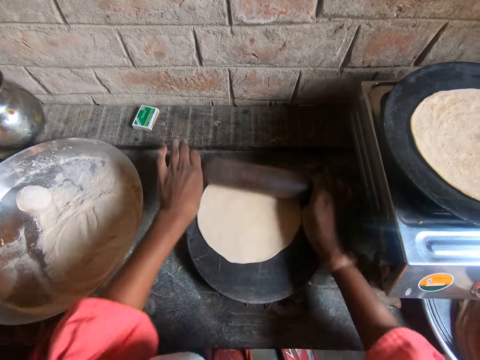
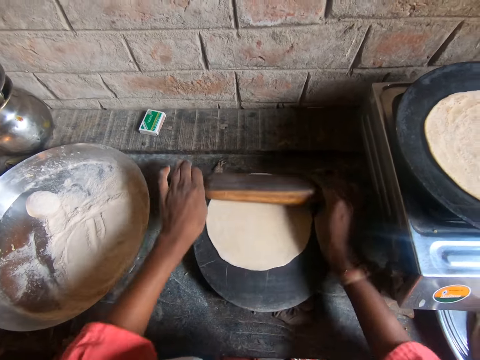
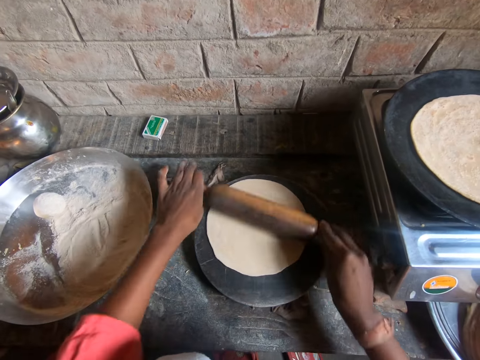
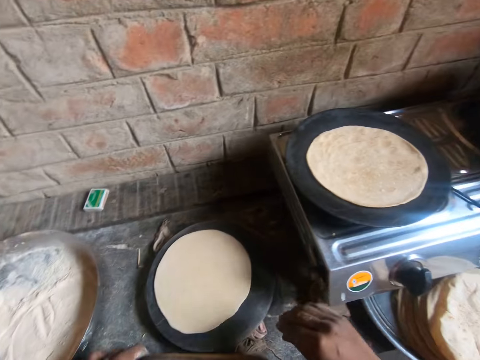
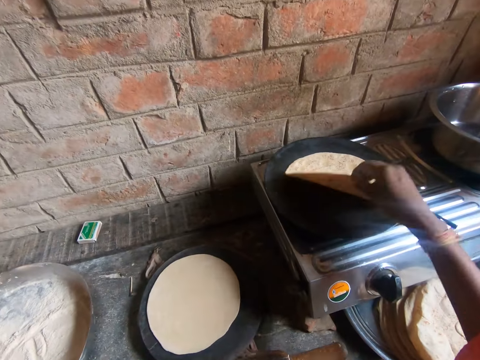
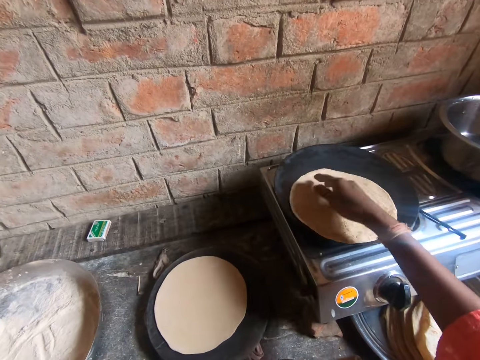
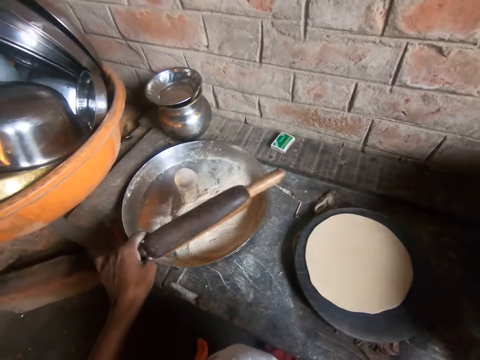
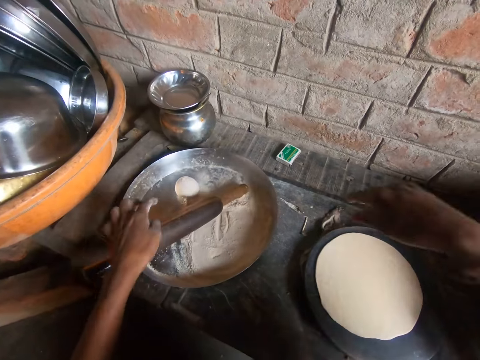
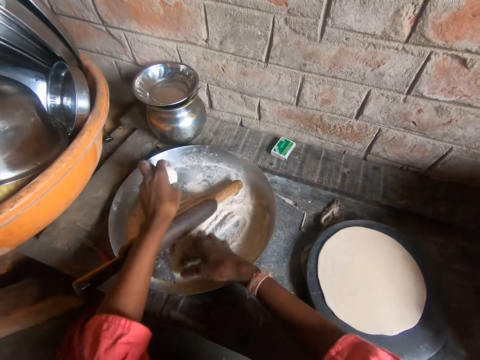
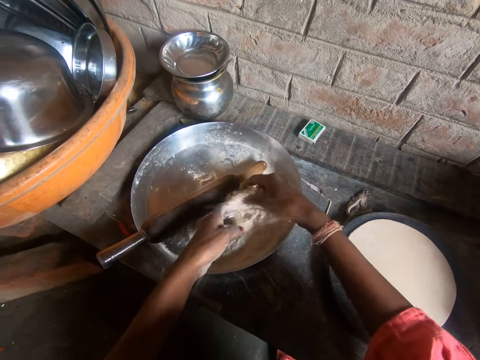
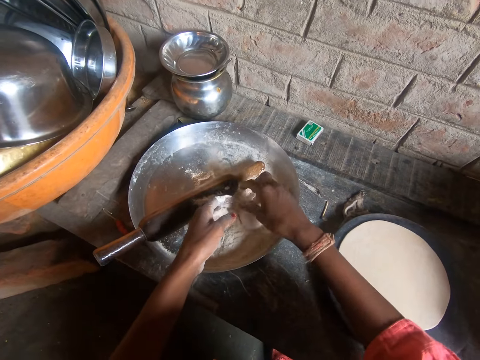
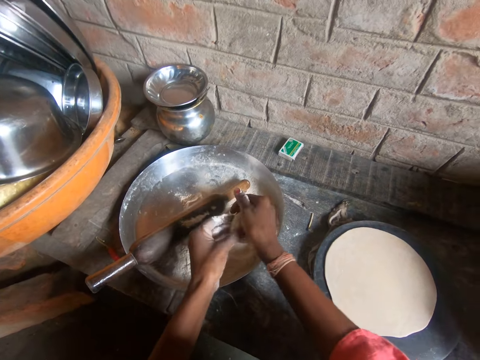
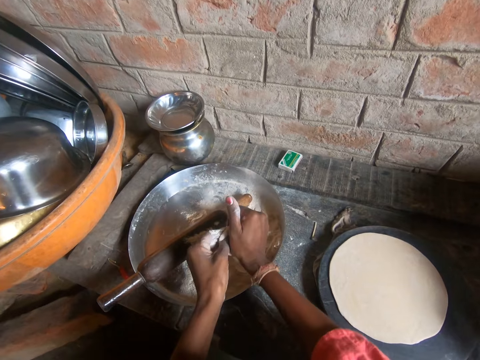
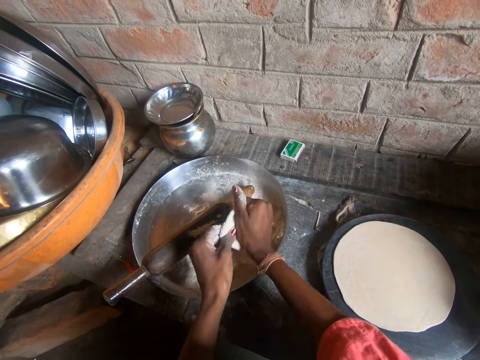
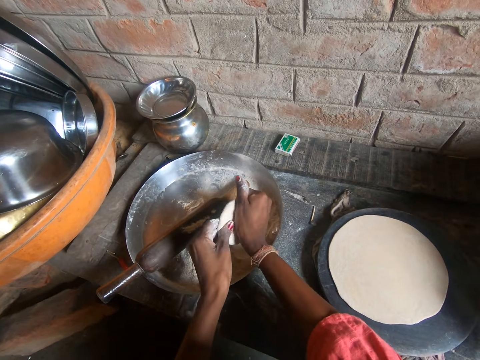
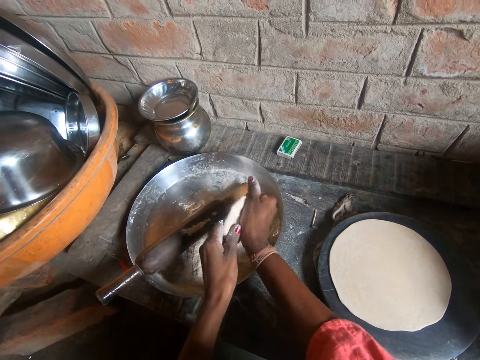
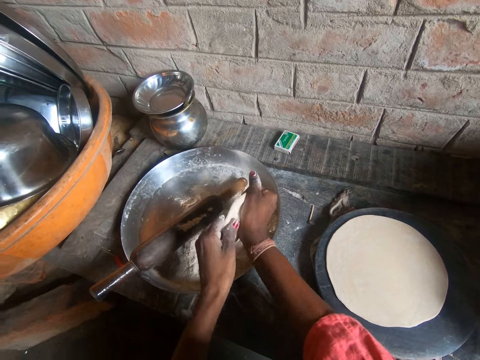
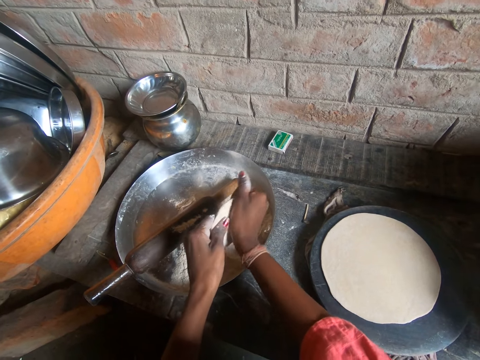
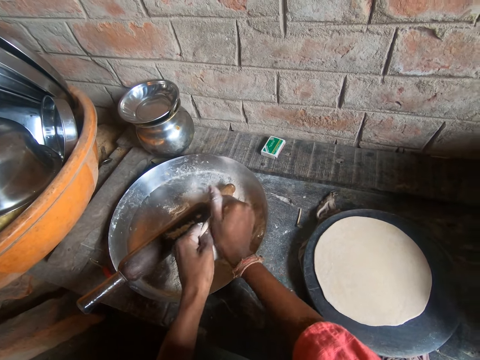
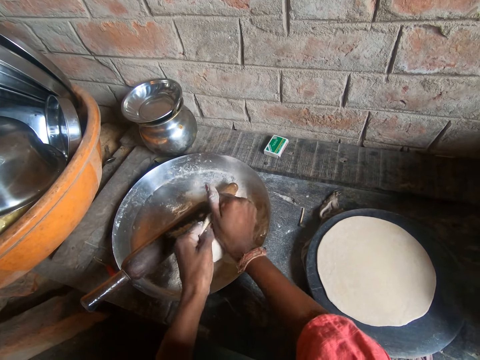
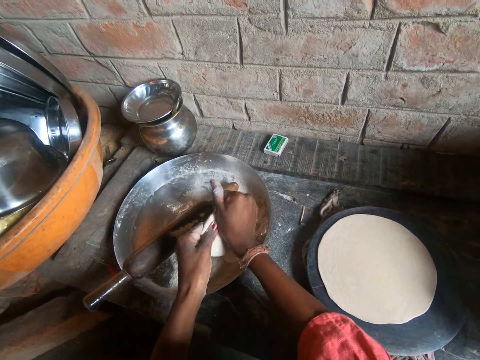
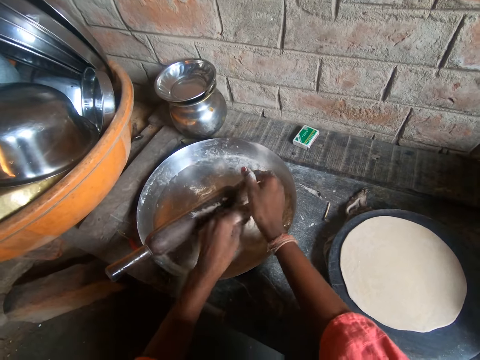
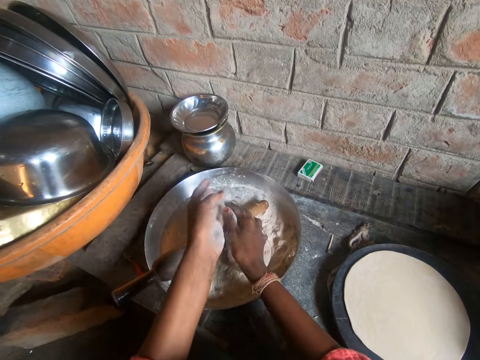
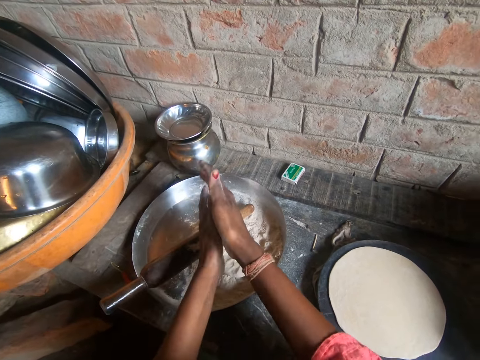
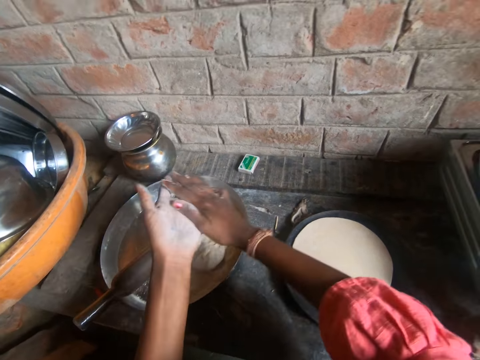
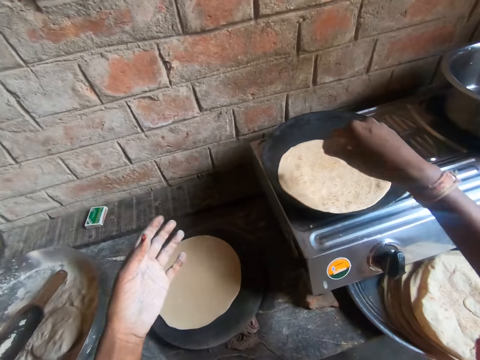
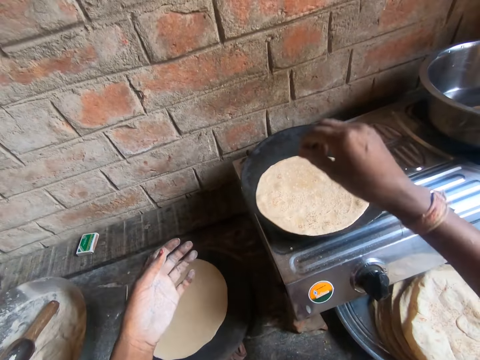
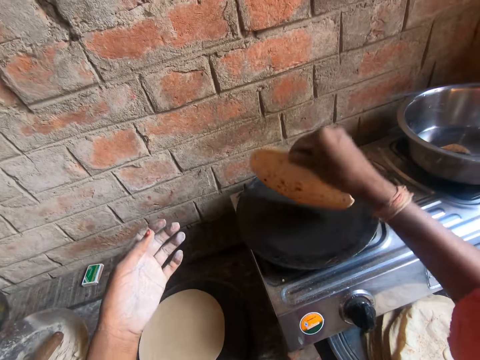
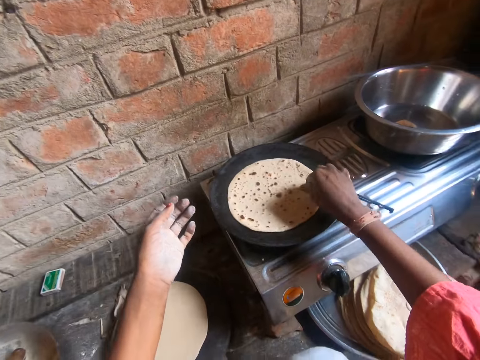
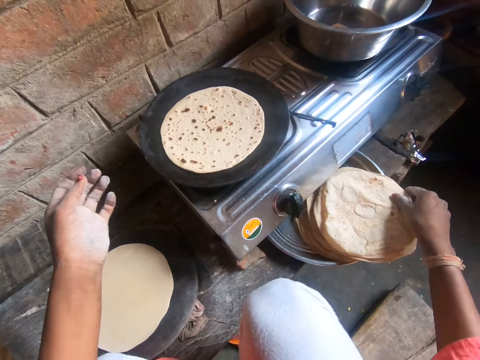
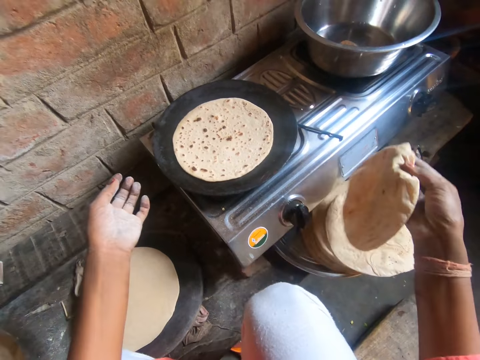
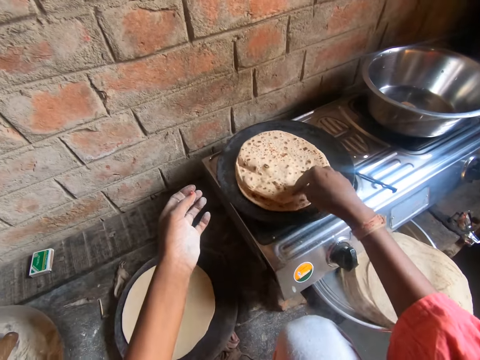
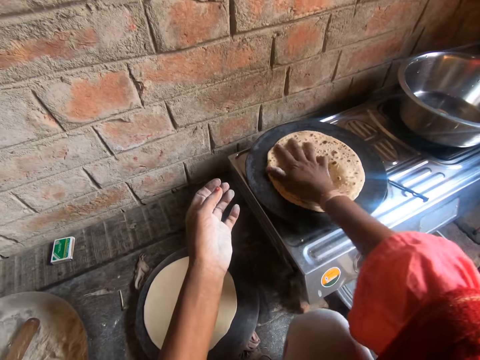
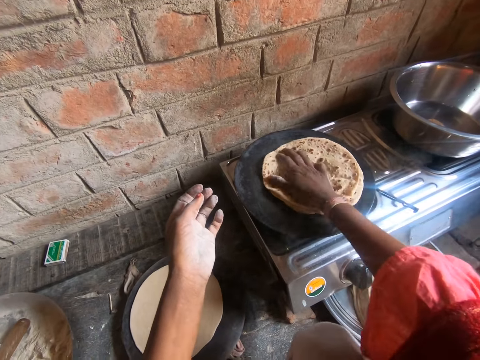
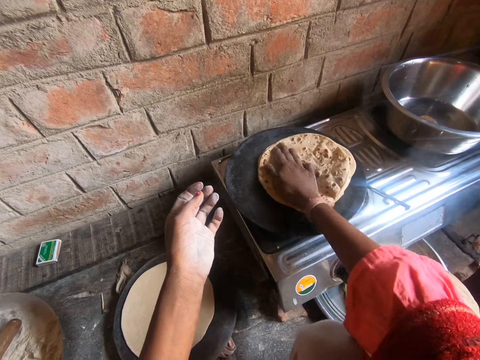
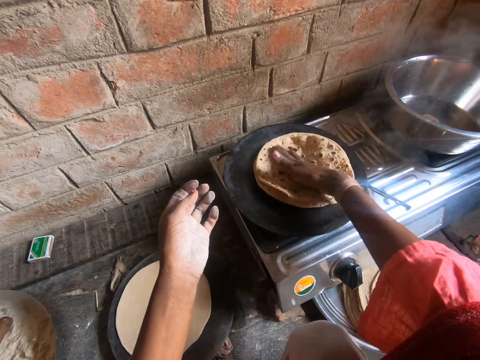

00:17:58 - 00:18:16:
The camera wearer turns the roti on the iron flat pan on the stove with her right hand. She checks the frying chapatti. She grabs a ball of roti from a metal tray with her left hand on the slab of wood. She pours flour on the ball of roti in the metal tray with her right hand. She passes the ball of roti in the metal tray from her left hand to her right hand. She flattens the ball of roti with both of her hands. She places the flattened ball of roti on the metal tray with her left hand. She dusts both of her hands. She flips over the roti on the flat iron pan on the stove with her right hand. She picks another roti from another metal tray with her right hand. She places the second roti on top of the roti on the iron flat pan with her right hand. She fries the chapatti. She turns the rotis on the iron flat pan with her right hand.

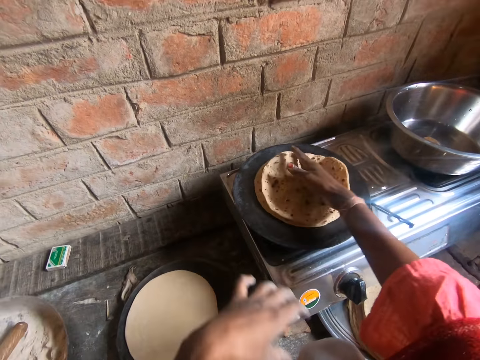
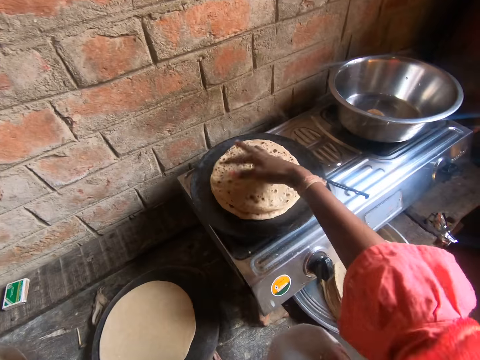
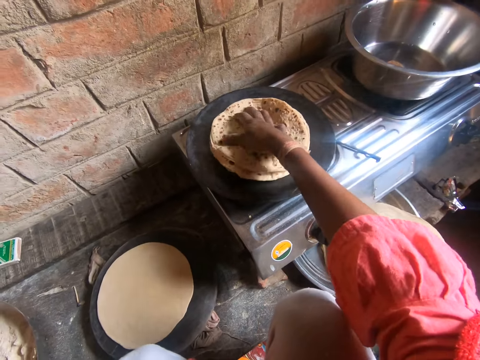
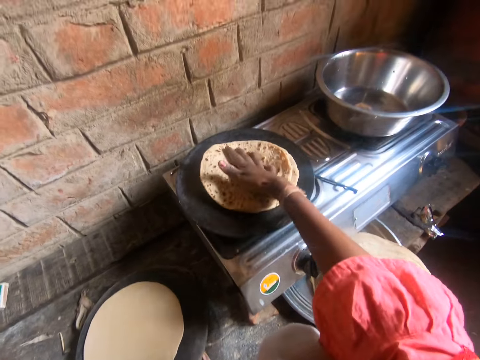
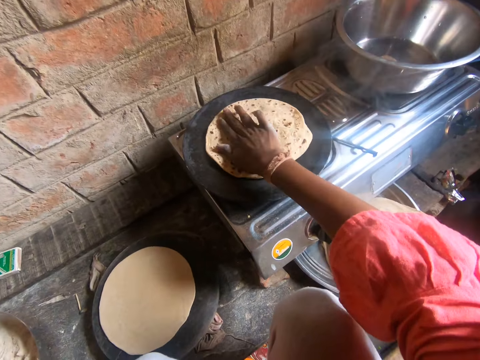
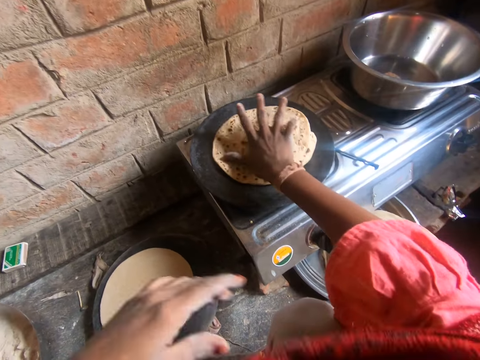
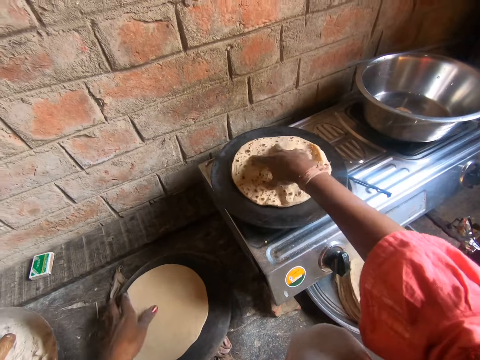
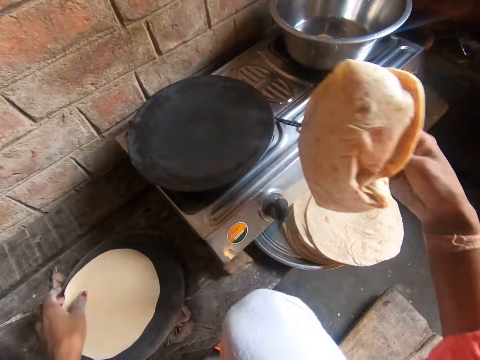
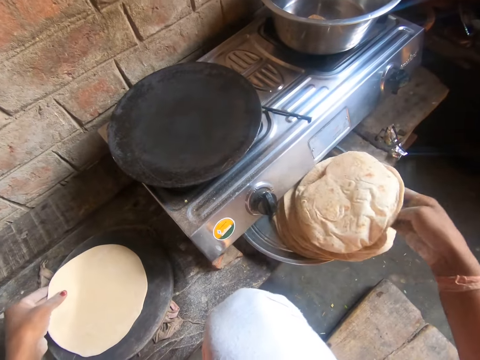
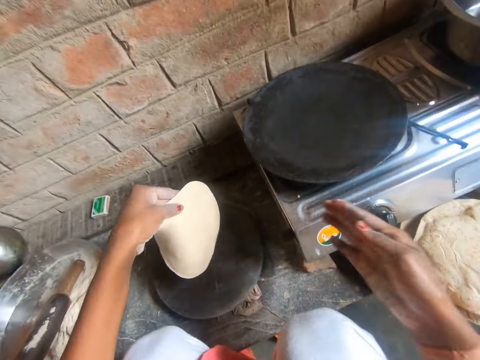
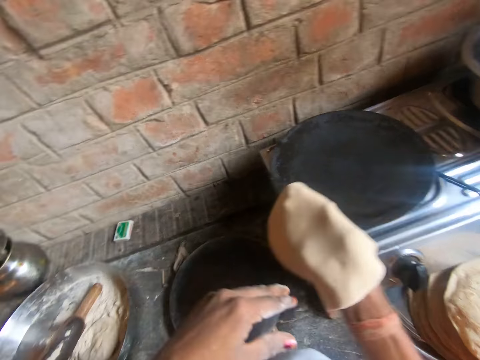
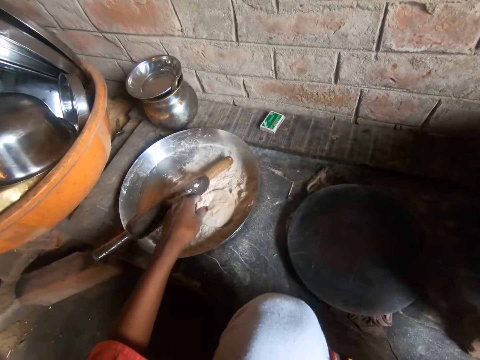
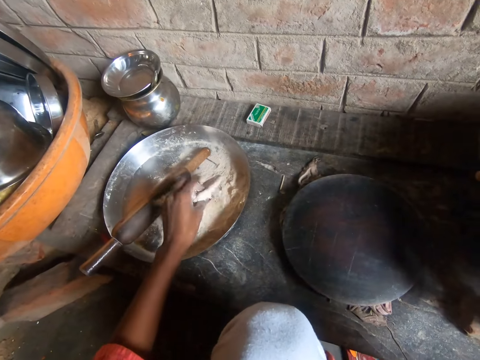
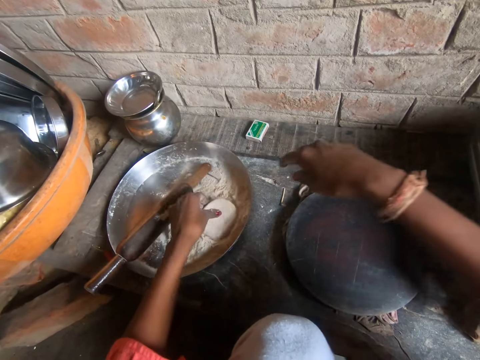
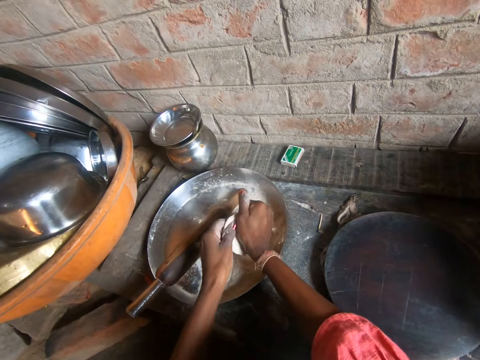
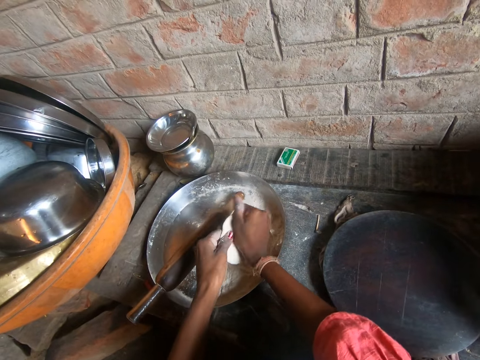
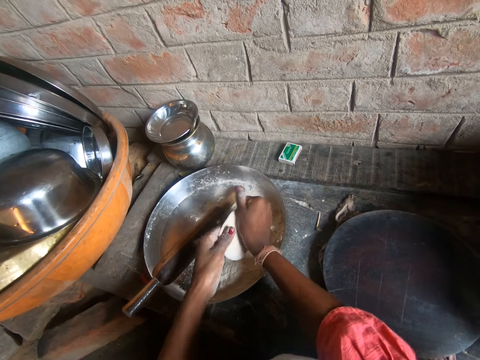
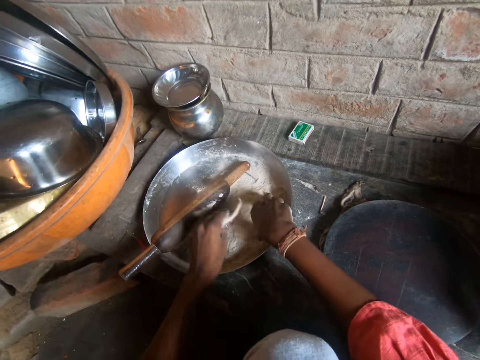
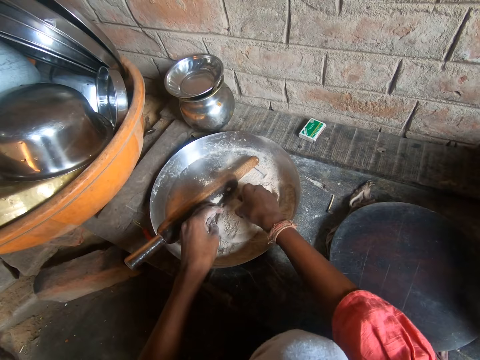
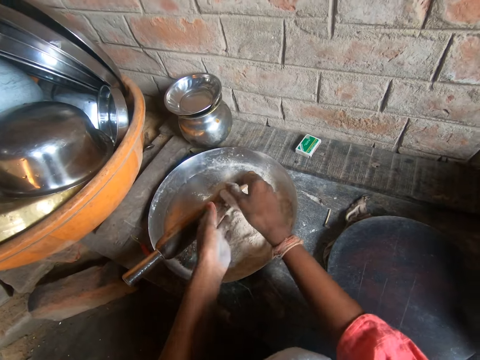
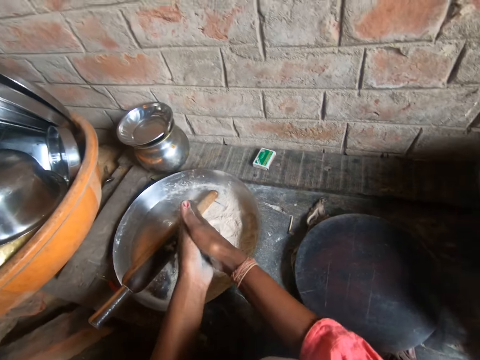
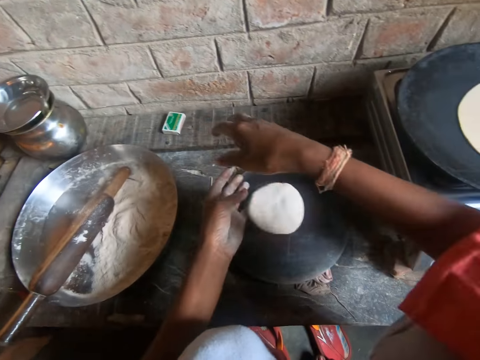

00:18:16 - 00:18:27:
The camera wearer places the rotis on the second metal tray with her right hand. She lifts the first flattened roti from the iron plate with her left hand. She places the first flattened roti on her right hand with her left hand. She places the first flattened roti on the iron flat pan with her right hand. She turns over the second flattened ball of roti on the first metal tray with her left hand. She flattens the second flattened ball of roti with both of her hands. She pours flour on the second flattened roti on the first metal tray with her right hand. She dusts both of her hands. She places the ball on the rolling board.
